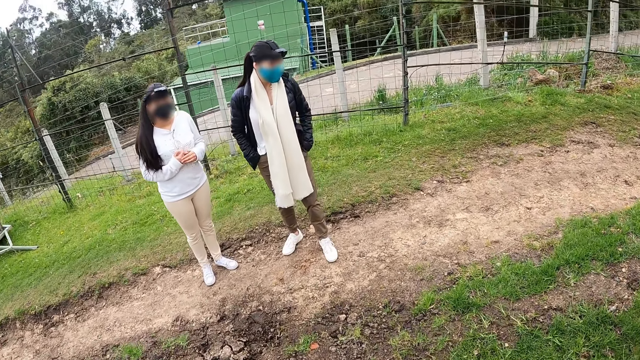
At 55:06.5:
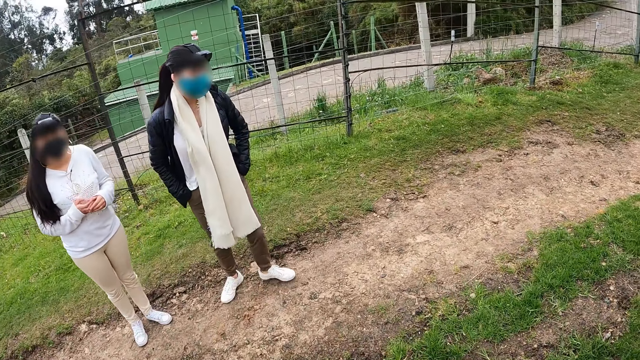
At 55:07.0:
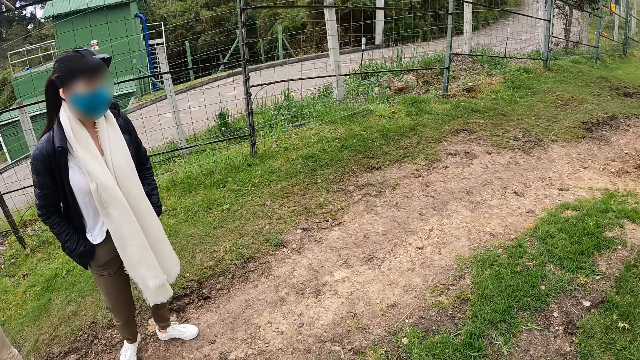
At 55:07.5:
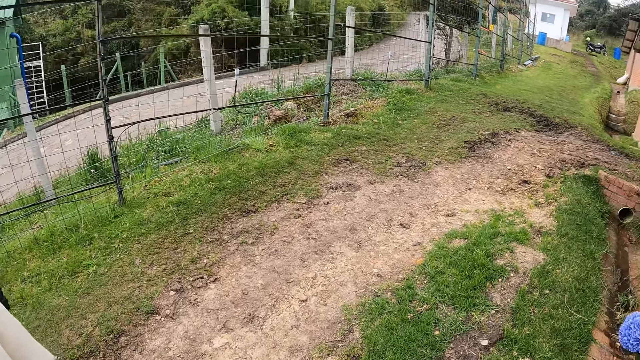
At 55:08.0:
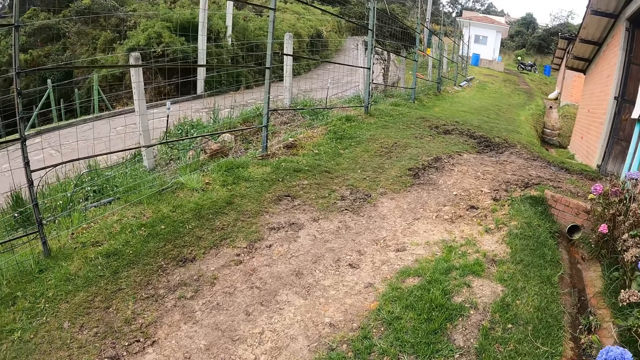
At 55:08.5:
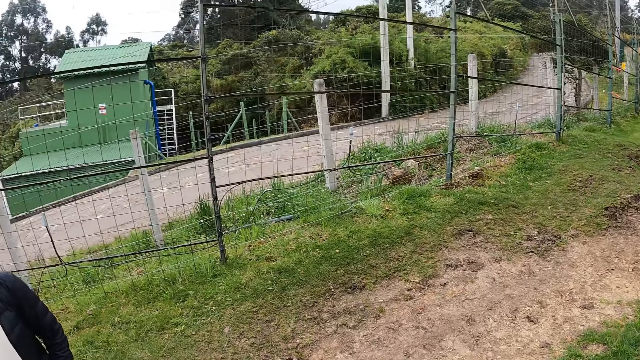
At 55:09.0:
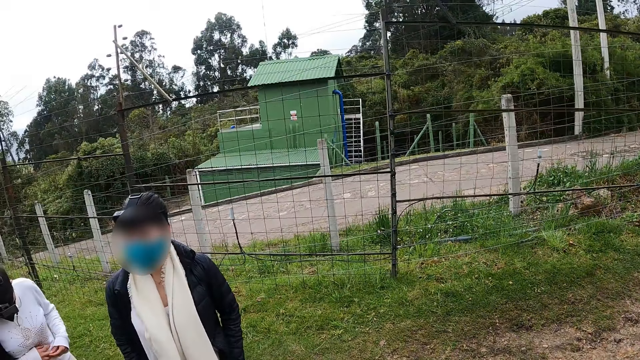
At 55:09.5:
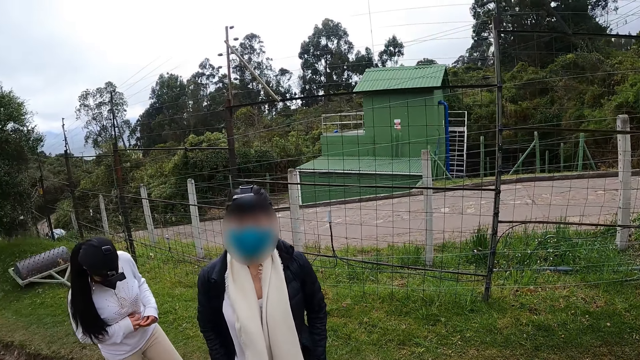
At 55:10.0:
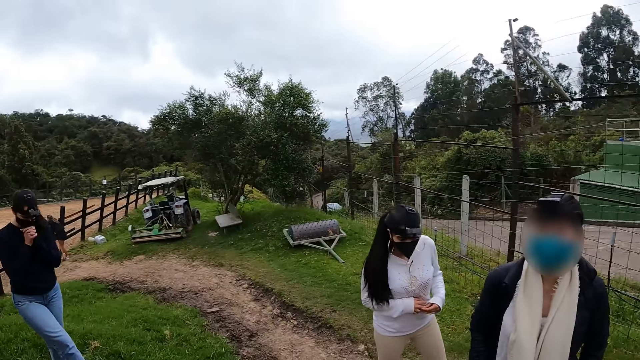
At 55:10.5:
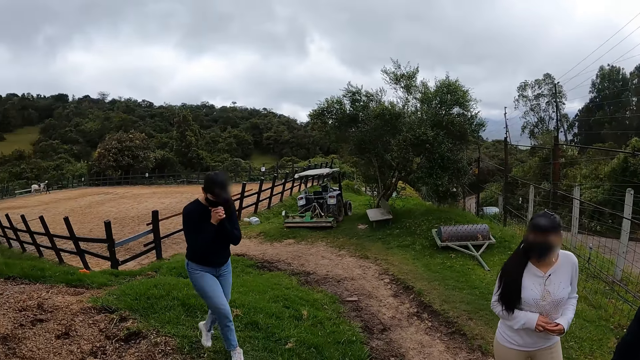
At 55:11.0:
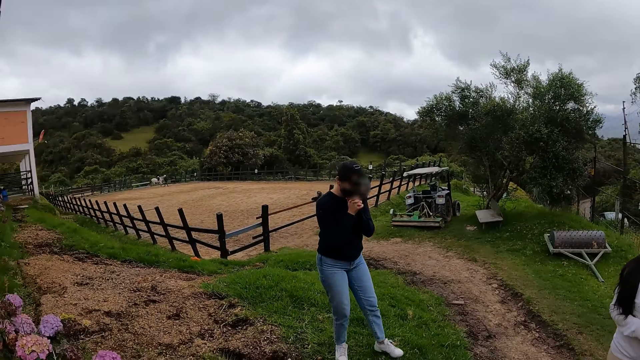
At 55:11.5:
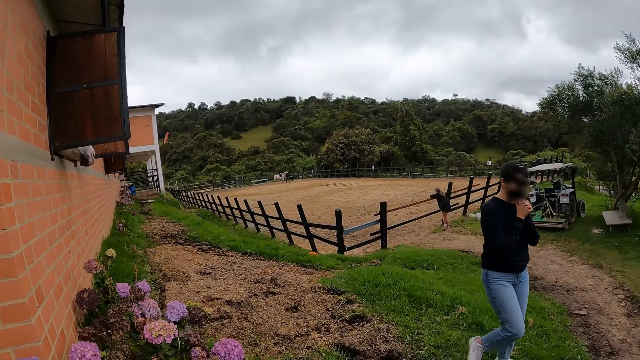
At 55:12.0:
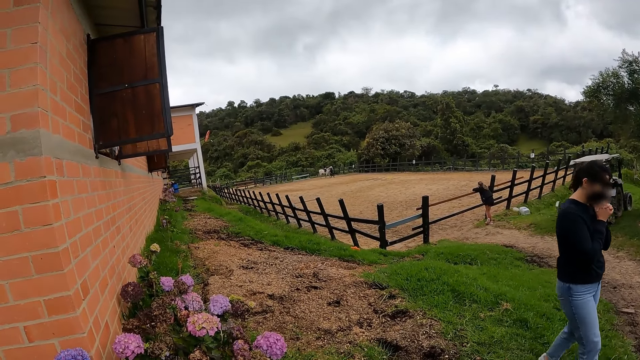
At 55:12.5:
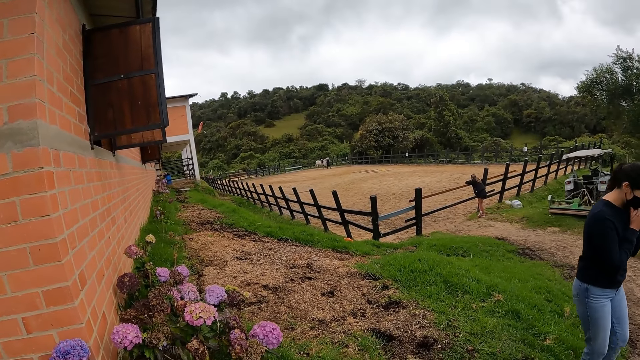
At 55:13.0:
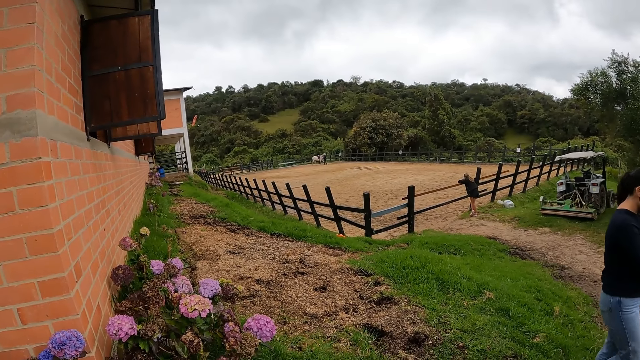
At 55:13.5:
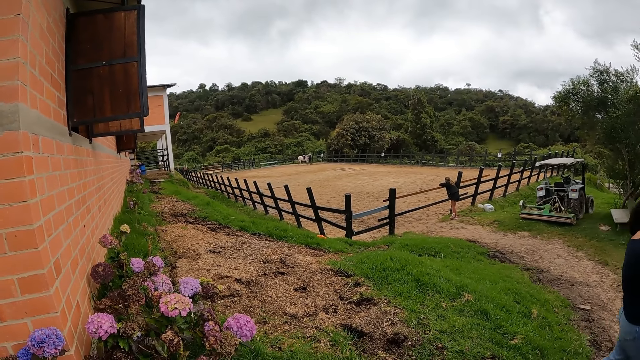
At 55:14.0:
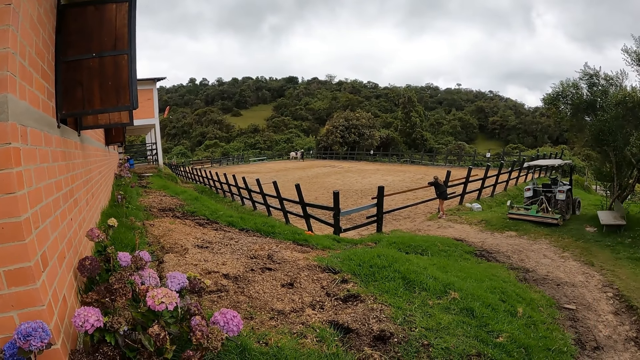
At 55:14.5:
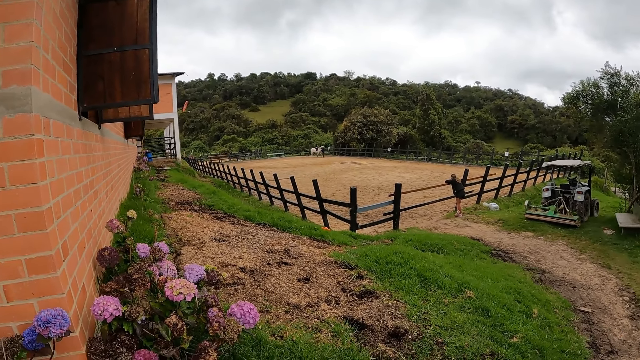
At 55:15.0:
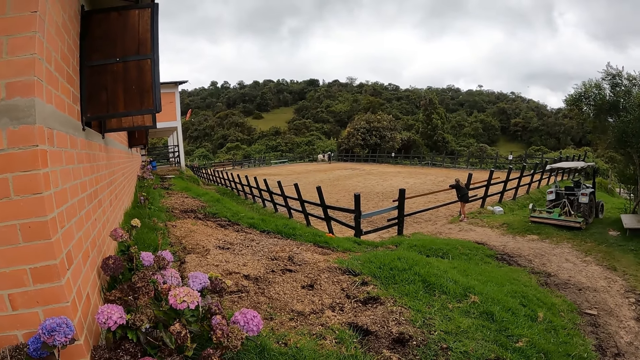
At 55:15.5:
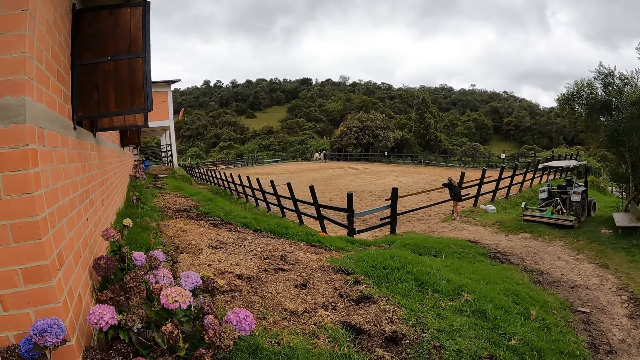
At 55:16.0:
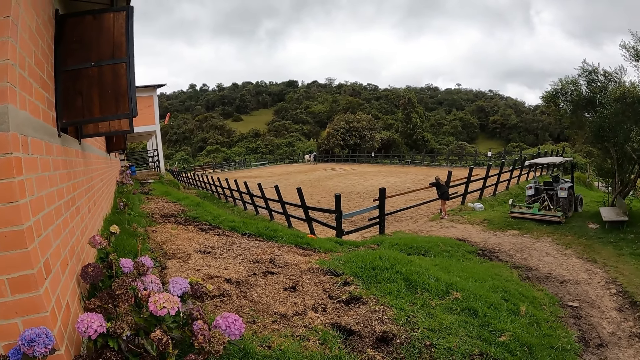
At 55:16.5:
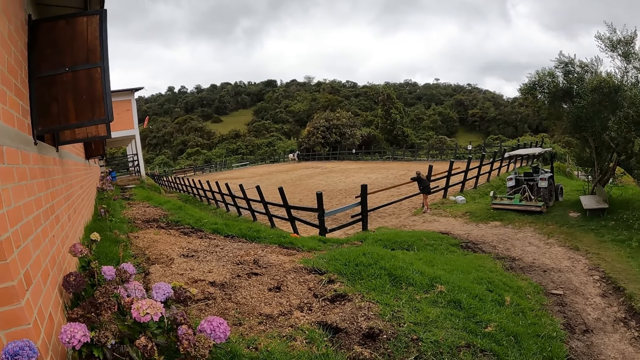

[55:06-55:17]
The camera wearer walks towards the woman and another woman. A person walks in the compound.

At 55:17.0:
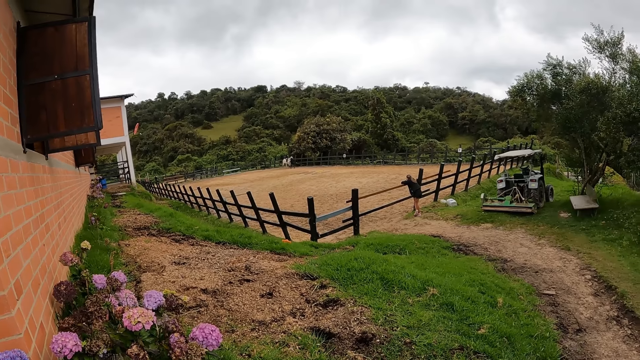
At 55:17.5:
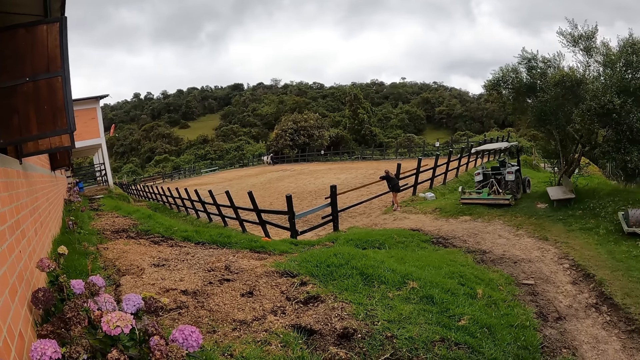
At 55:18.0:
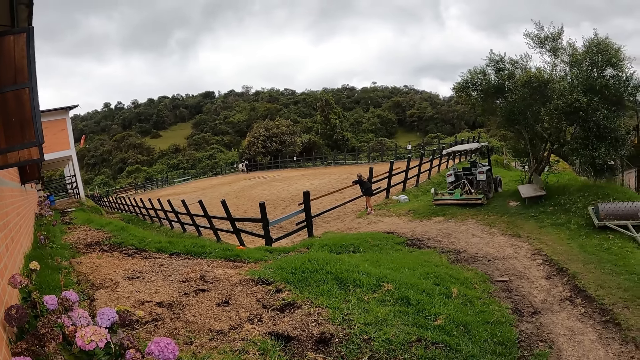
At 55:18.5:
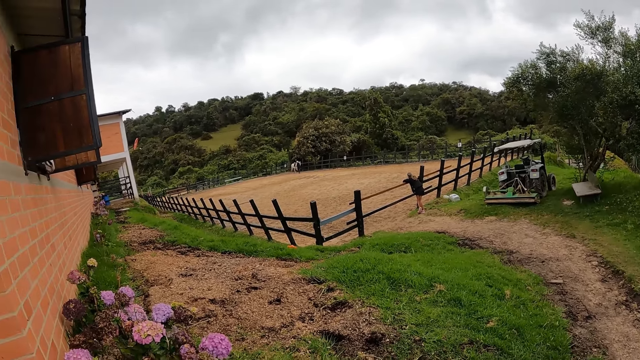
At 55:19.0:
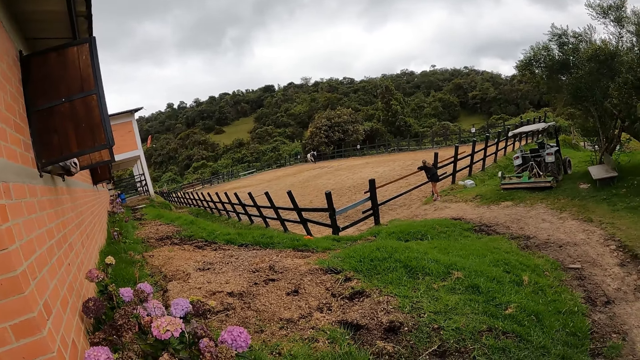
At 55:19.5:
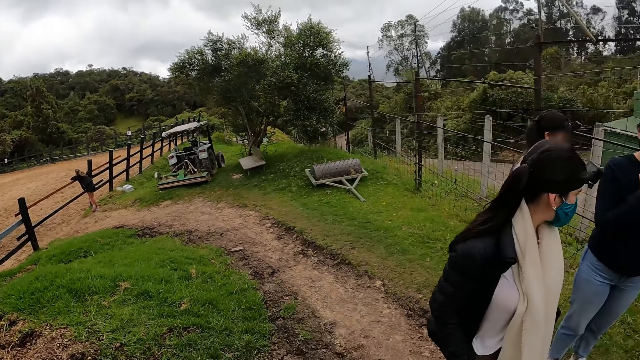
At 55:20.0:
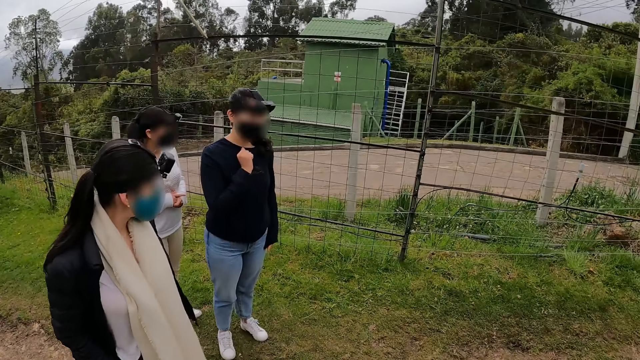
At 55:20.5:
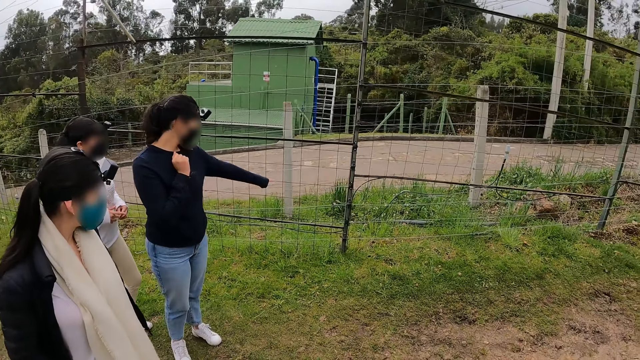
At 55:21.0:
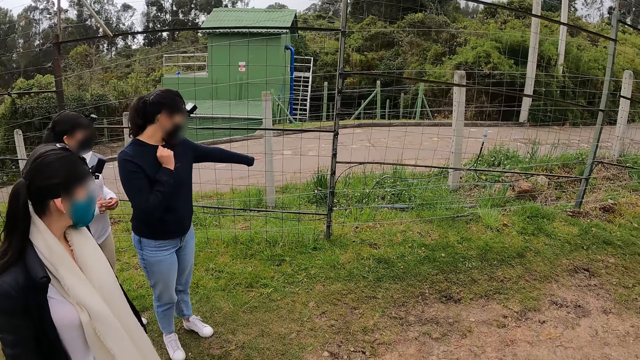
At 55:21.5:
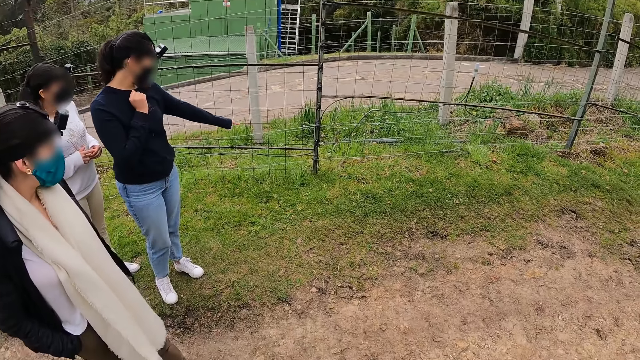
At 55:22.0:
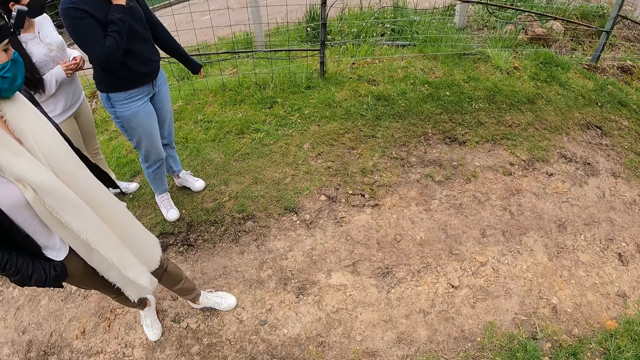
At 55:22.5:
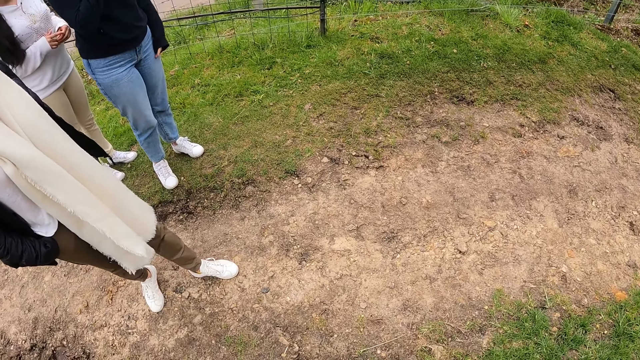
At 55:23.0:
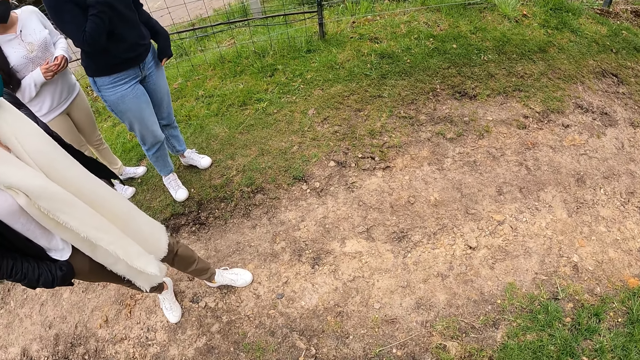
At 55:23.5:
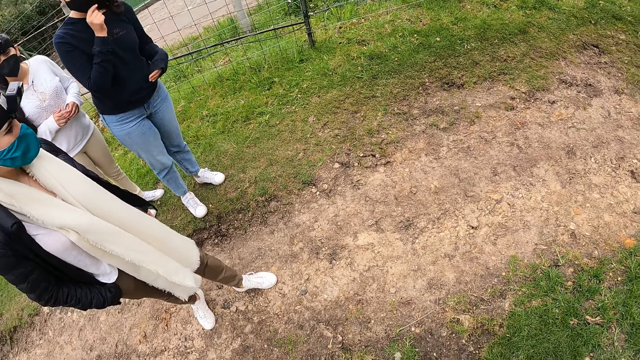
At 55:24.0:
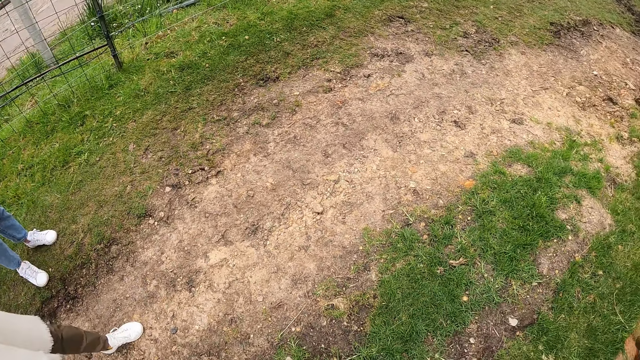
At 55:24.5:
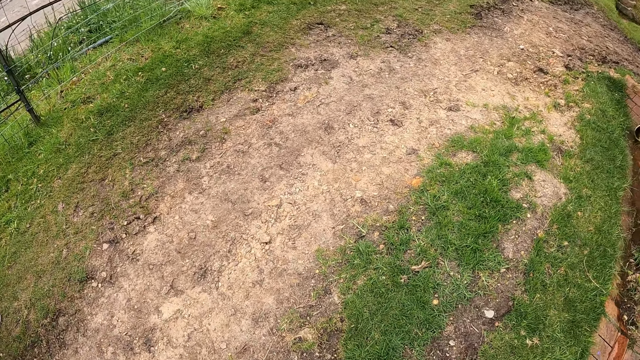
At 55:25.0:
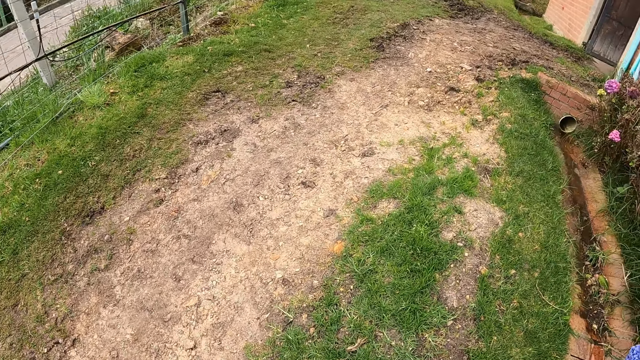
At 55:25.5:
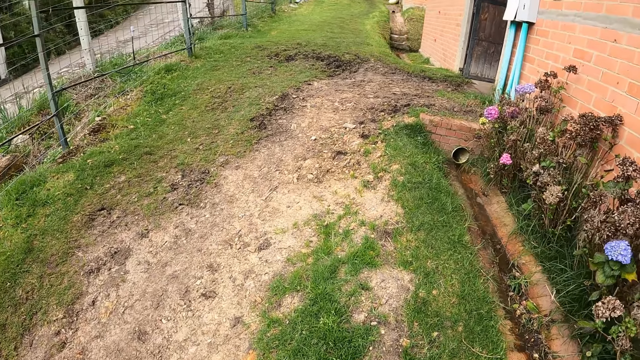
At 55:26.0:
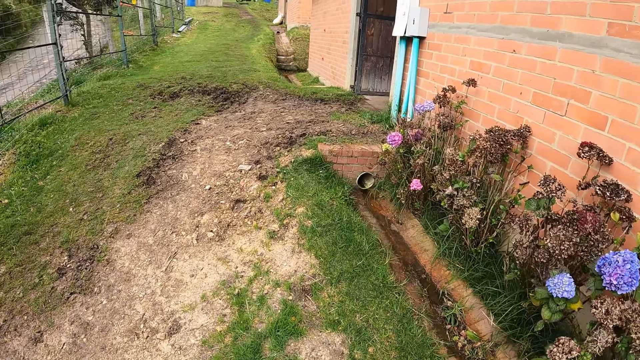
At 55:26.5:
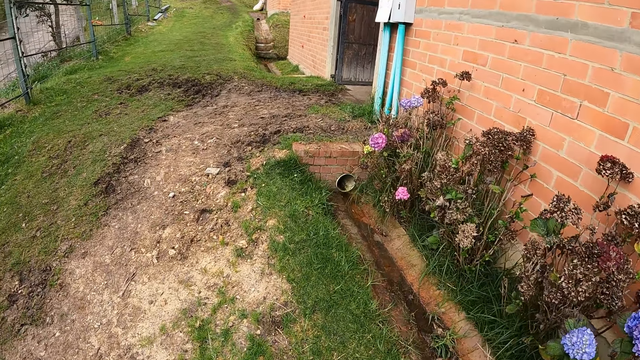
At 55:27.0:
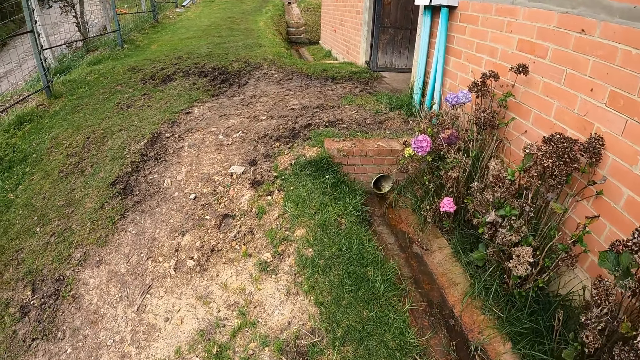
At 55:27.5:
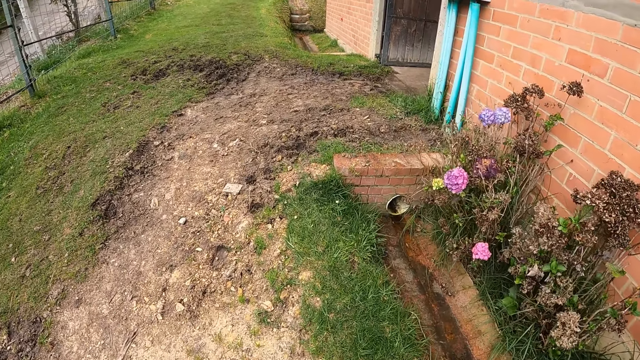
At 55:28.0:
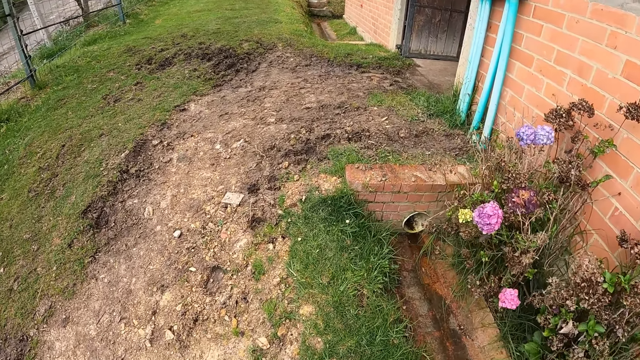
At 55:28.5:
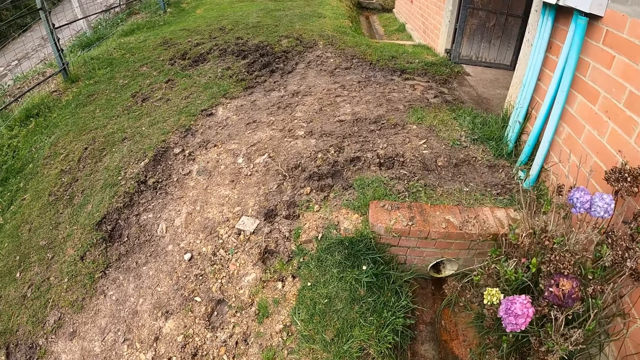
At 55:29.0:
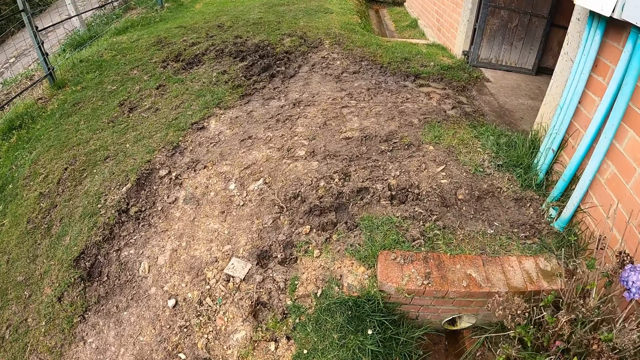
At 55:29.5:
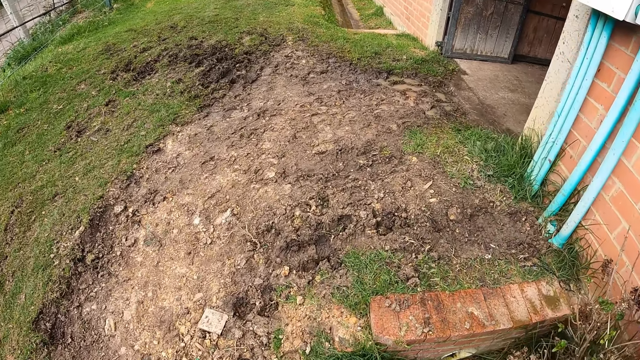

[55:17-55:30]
The camera wearer turns round. A person points at the grass. The camera wearer walks in the compound.
